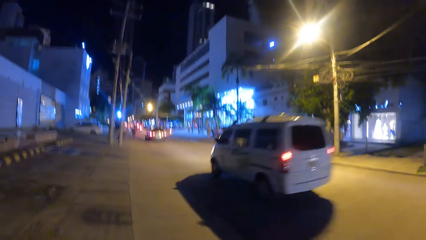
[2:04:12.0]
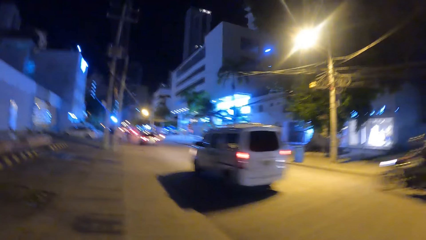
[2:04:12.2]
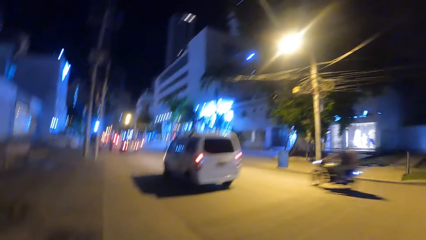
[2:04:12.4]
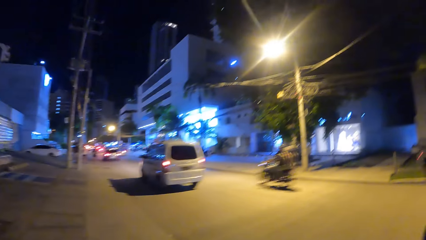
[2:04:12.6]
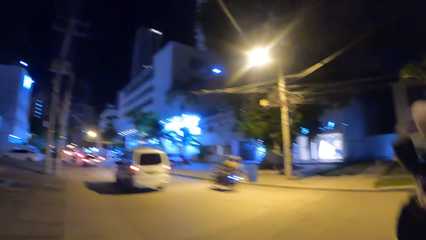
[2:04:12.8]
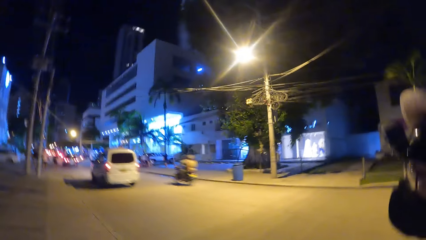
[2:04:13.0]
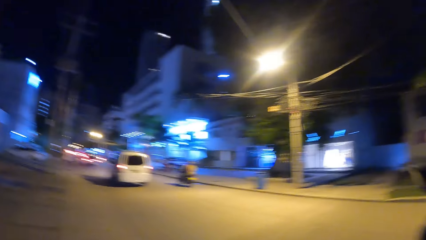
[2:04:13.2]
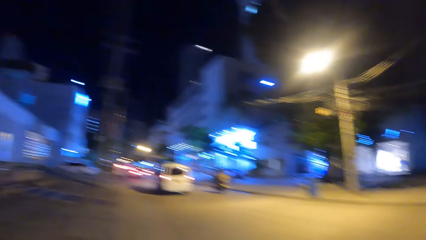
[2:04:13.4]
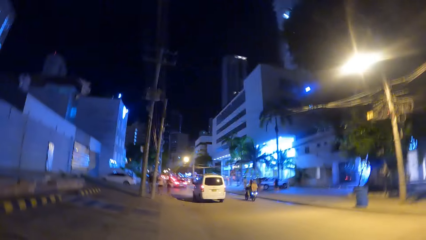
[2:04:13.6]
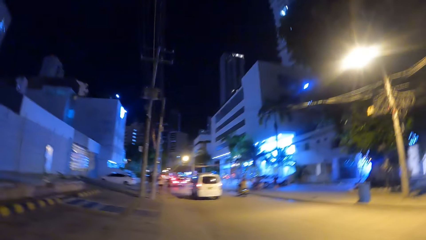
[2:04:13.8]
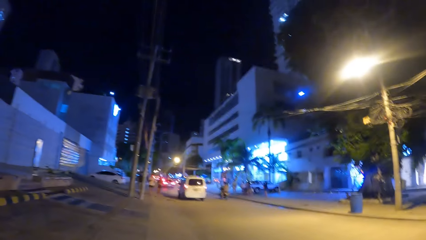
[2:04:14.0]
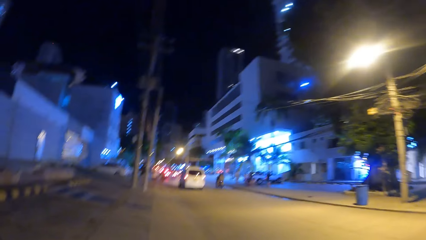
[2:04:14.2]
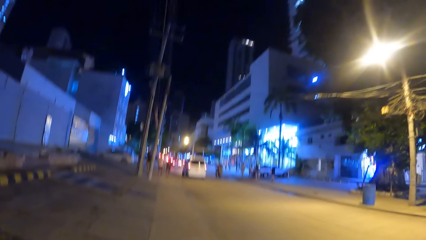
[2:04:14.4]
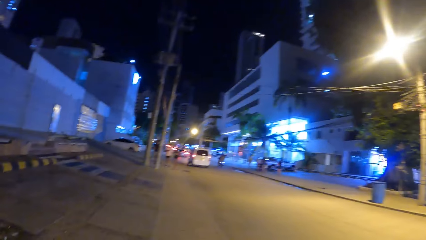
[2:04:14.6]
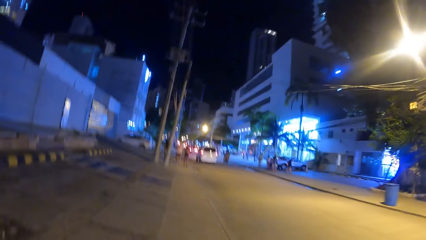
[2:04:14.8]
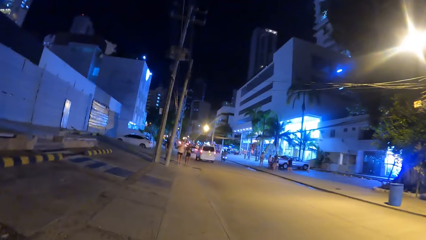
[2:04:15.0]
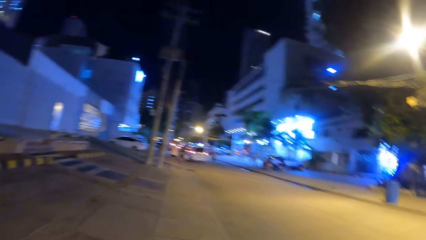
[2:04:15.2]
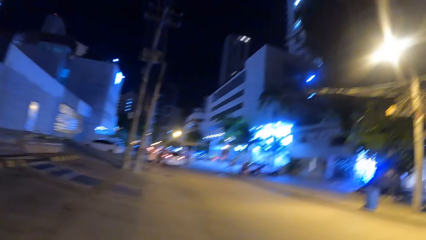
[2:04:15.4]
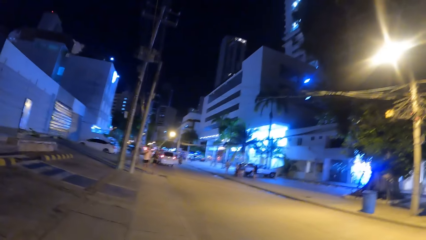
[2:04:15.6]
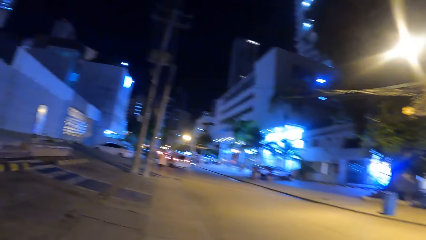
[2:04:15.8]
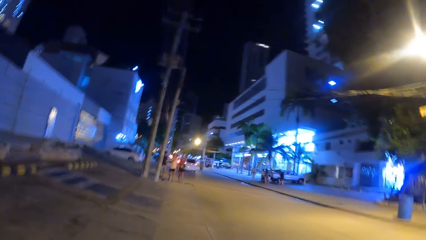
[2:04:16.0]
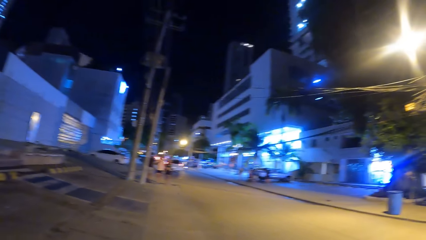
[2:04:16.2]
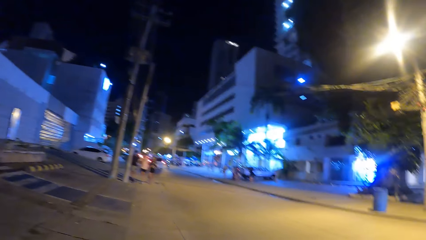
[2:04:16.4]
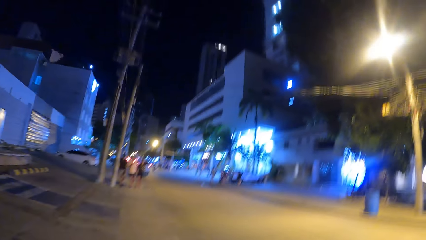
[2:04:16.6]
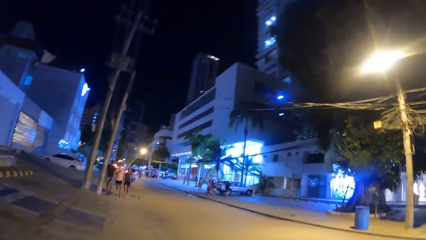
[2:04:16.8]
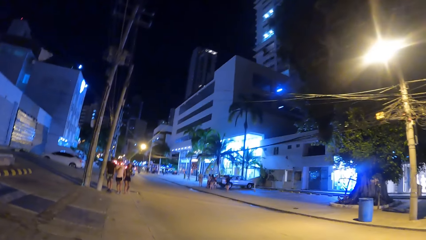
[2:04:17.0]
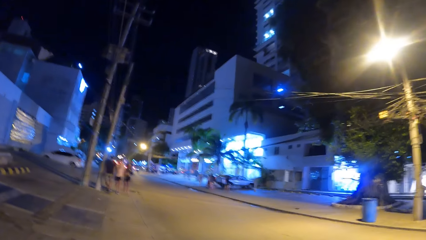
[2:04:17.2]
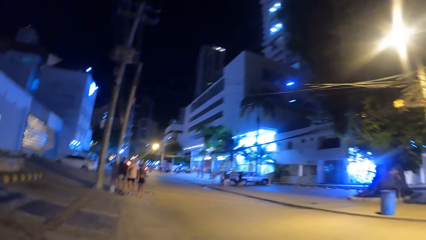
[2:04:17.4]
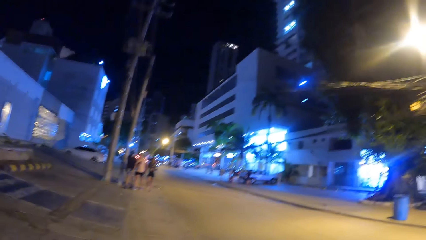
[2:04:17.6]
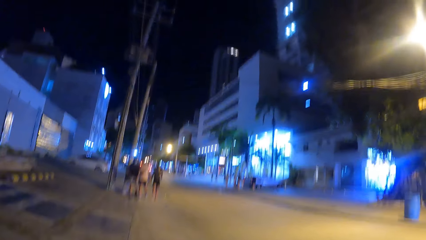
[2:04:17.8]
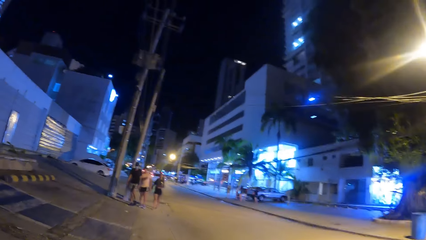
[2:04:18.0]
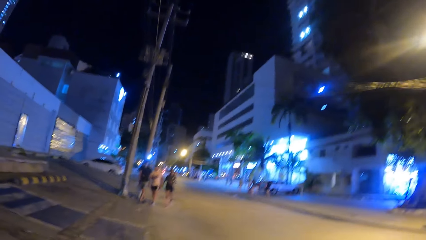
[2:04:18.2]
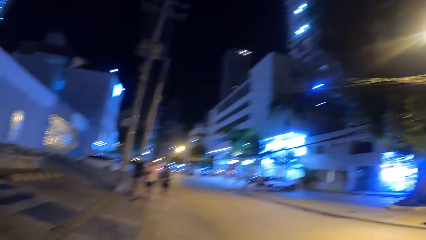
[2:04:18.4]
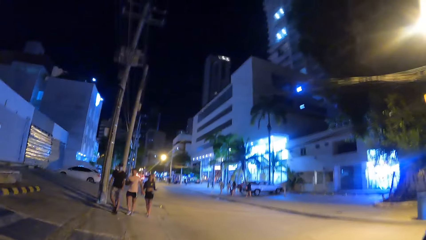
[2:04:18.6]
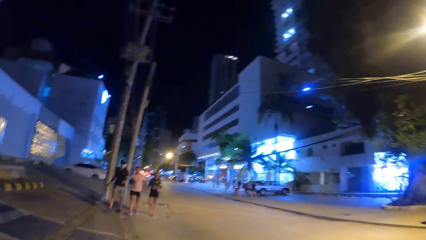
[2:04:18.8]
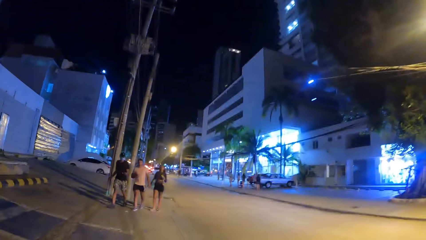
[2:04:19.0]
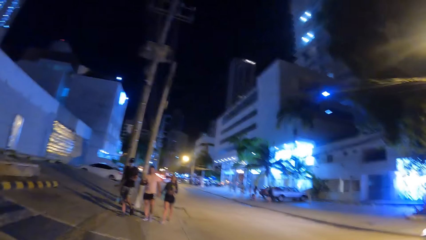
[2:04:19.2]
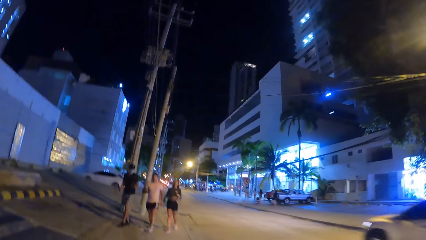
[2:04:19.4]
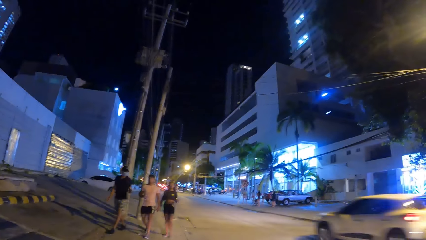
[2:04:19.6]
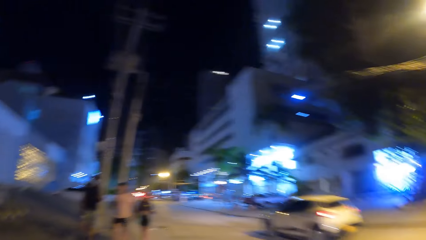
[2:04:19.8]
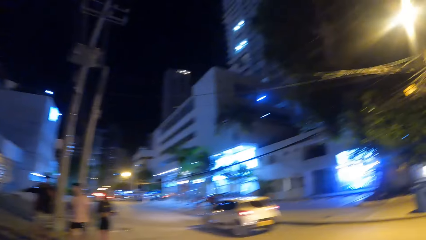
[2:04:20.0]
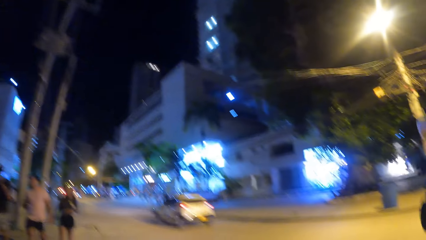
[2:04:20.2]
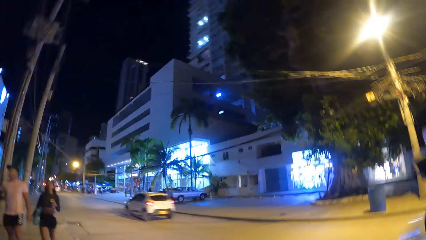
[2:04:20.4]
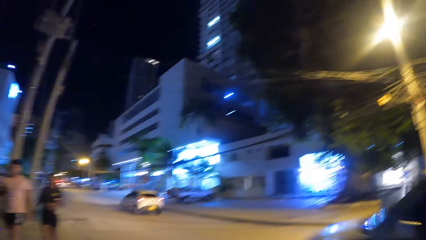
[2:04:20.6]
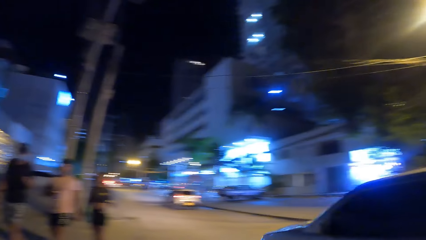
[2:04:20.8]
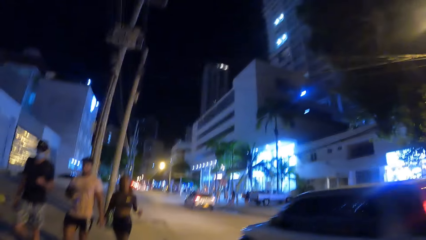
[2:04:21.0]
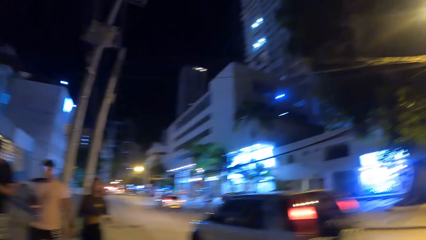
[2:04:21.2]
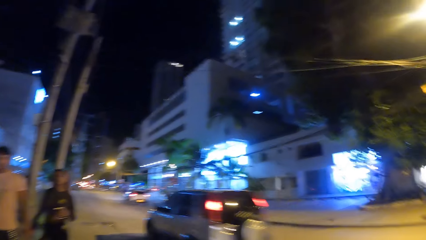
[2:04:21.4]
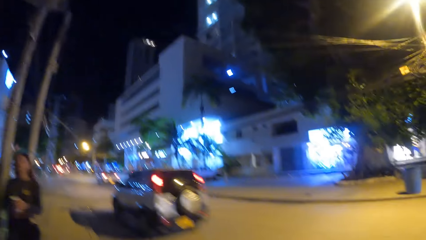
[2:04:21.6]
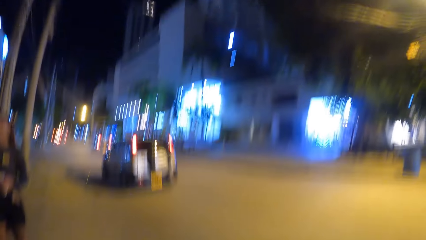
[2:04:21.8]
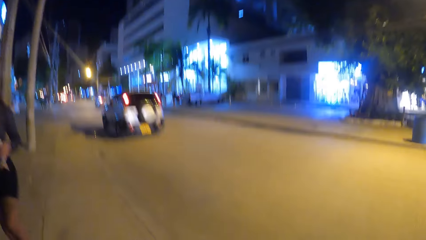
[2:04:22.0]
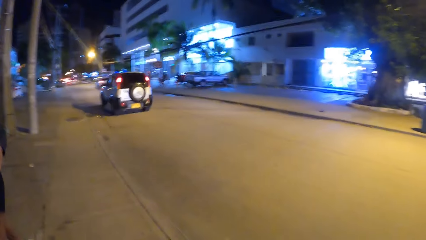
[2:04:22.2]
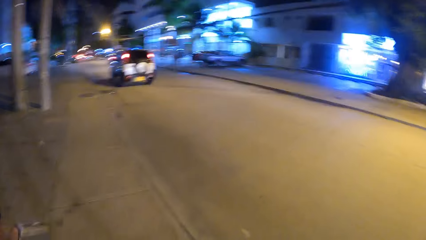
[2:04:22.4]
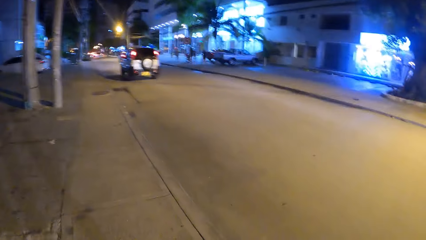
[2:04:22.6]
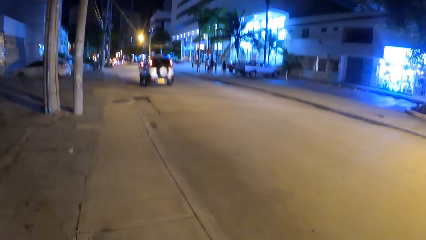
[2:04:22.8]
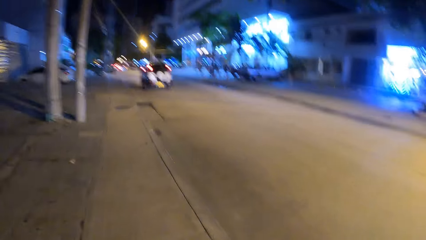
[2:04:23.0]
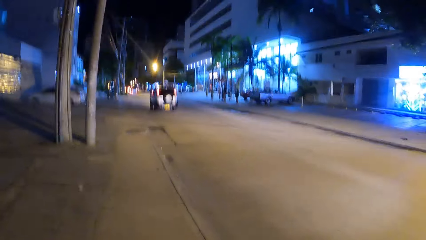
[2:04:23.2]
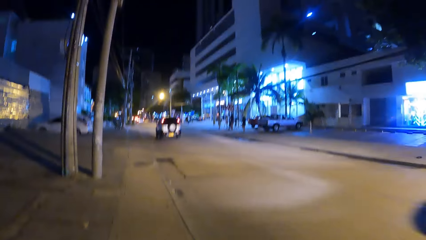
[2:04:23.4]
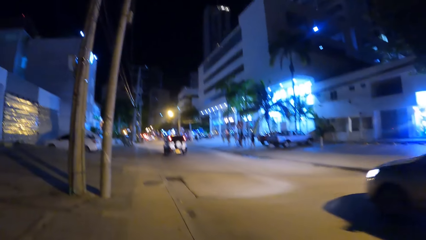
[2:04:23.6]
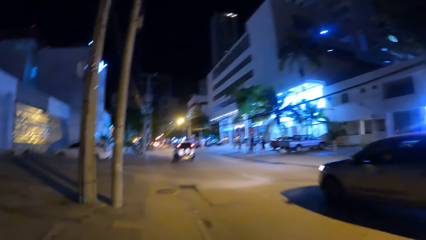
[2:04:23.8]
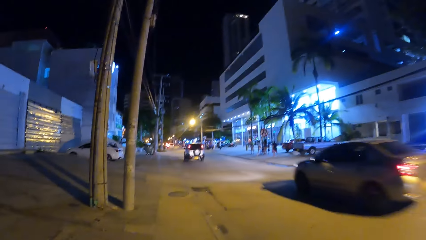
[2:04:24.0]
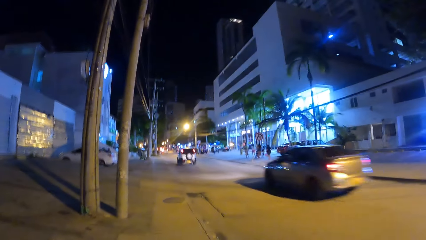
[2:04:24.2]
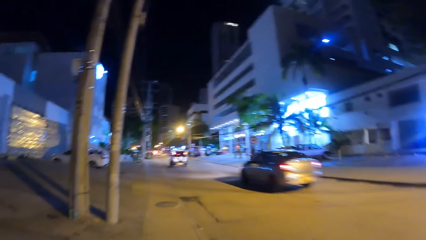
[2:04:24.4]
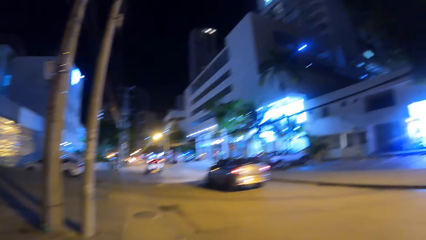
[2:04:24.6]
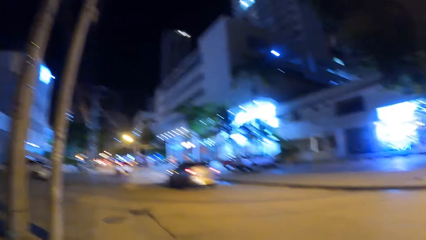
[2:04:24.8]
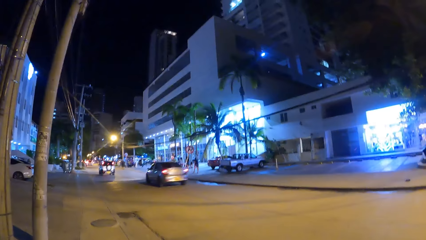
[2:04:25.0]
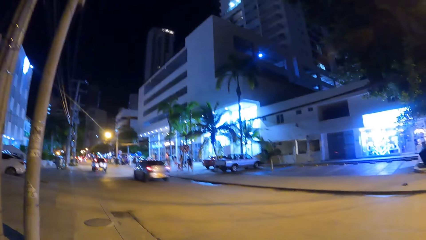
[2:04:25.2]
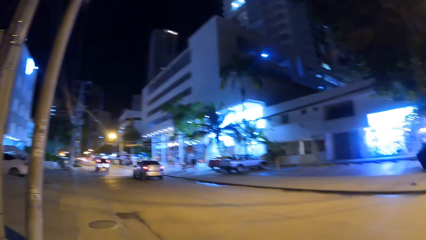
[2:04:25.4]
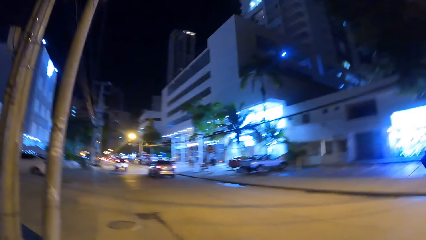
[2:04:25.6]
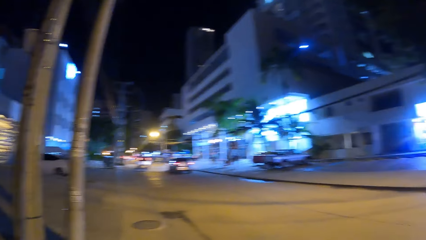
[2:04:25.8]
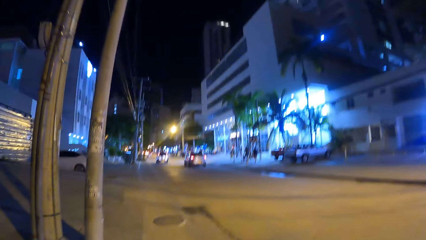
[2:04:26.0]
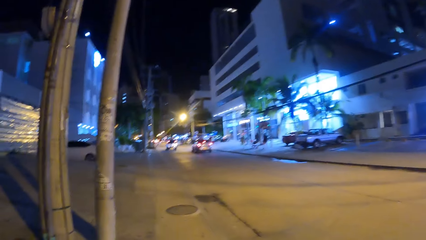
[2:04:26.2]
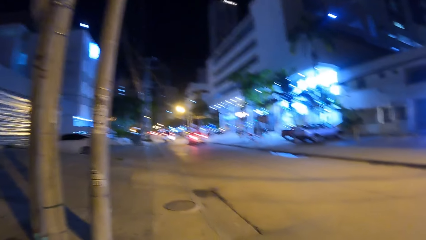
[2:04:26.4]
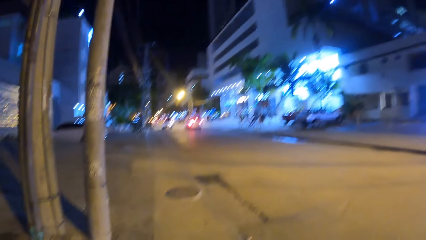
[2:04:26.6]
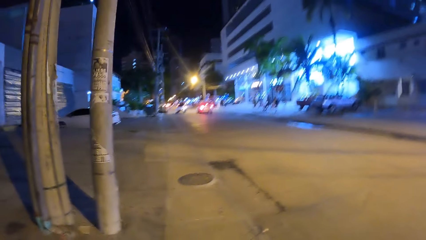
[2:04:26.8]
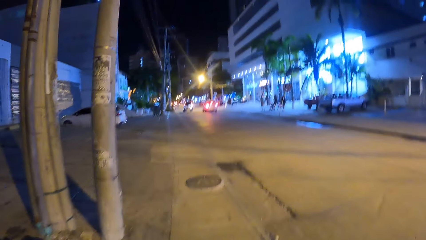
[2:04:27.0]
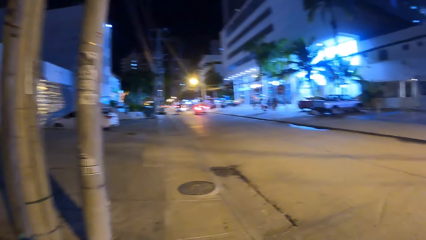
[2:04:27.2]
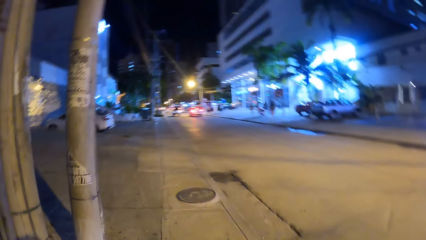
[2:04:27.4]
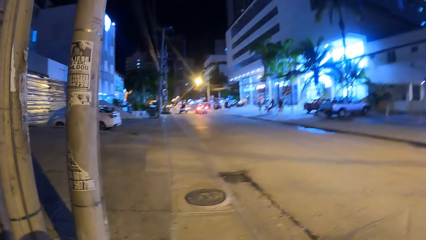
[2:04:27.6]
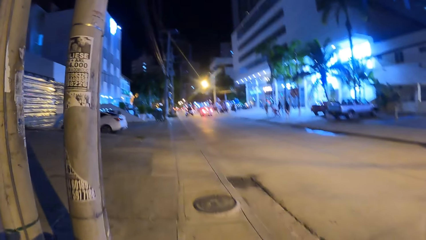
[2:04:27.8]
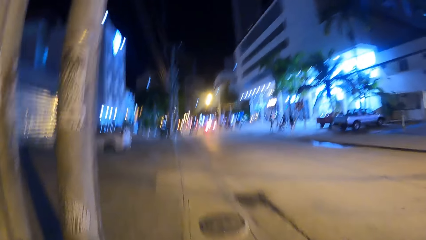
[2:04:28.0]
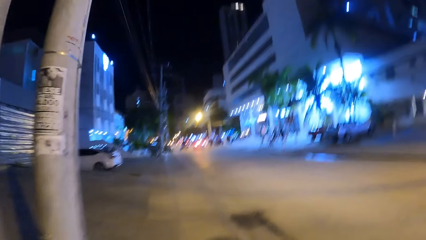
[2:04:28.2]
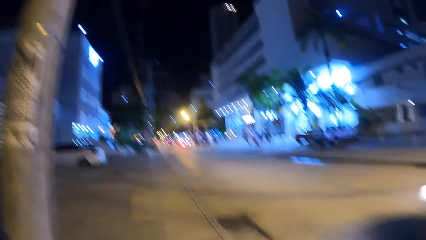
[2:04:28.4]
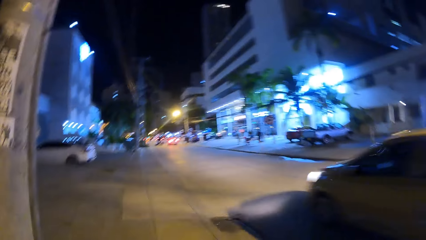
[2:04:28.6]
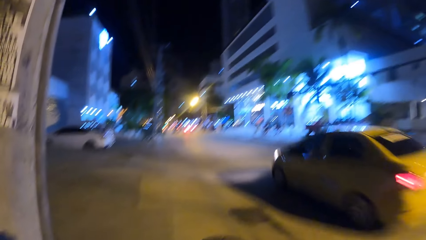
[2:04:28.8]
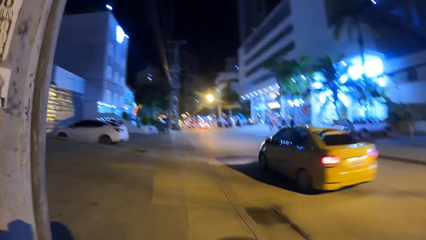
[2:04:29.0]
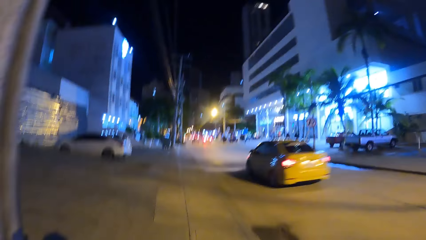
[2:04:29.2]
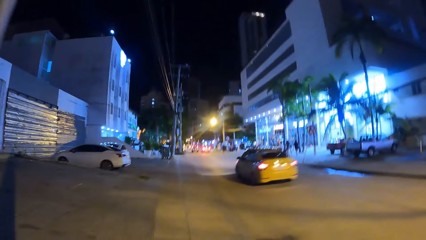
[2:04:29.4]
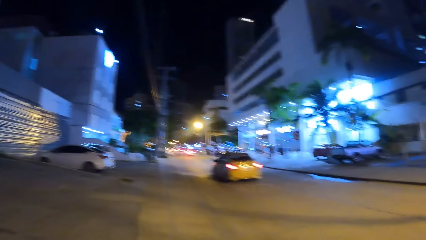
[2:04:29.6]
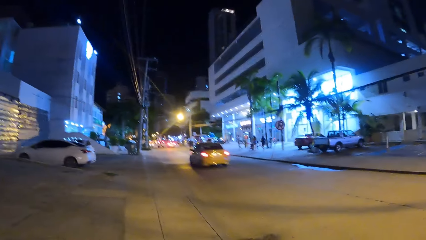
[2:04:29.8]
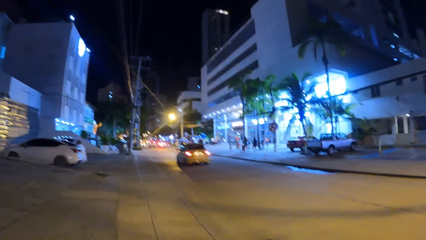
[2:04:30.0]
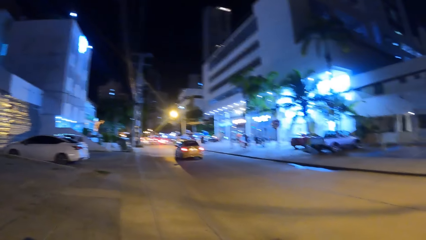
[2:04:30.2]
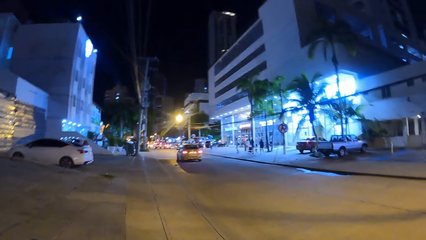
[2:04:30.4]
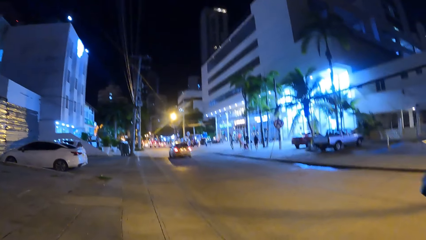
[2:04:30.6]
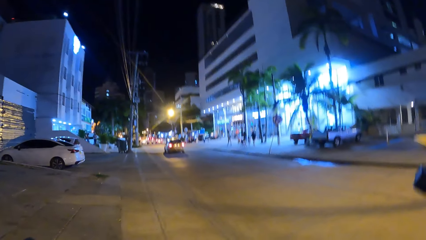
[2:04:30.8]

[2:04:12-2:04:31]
The camera wearer looks ahead.
